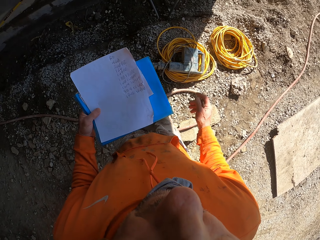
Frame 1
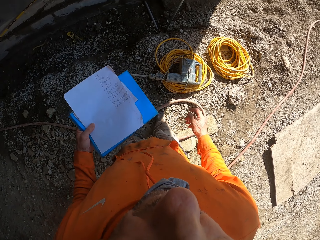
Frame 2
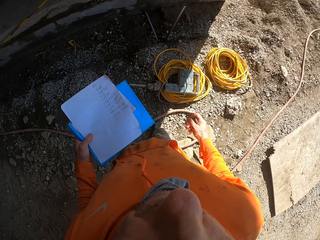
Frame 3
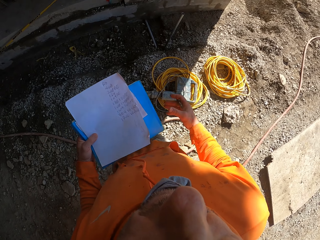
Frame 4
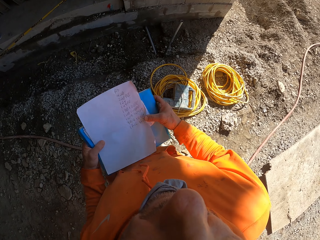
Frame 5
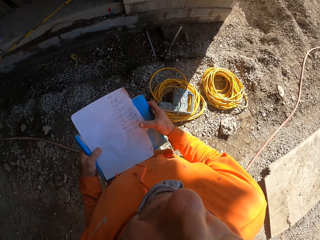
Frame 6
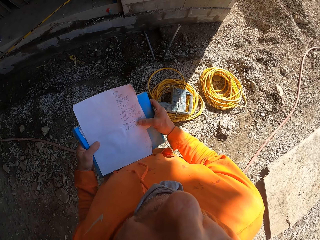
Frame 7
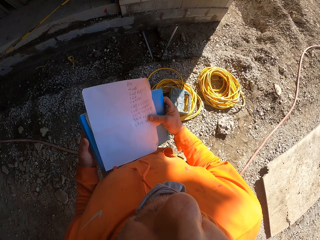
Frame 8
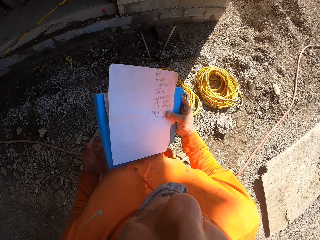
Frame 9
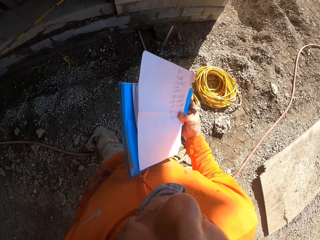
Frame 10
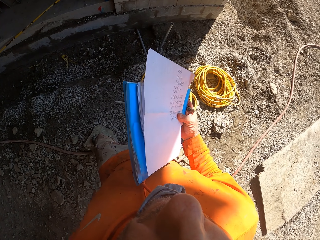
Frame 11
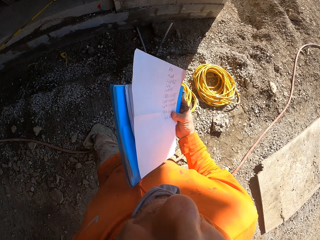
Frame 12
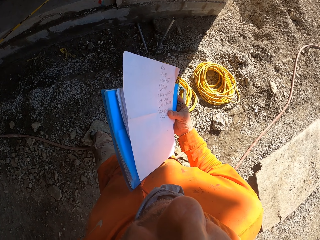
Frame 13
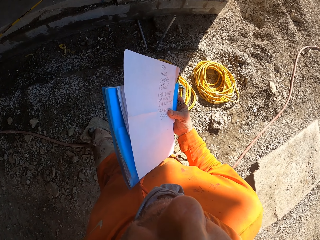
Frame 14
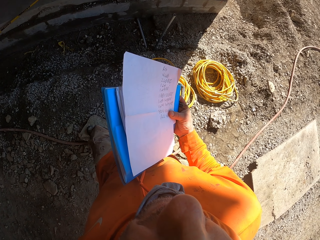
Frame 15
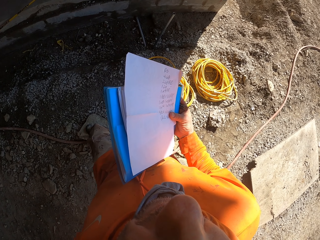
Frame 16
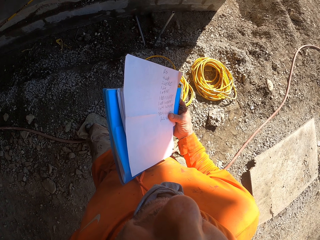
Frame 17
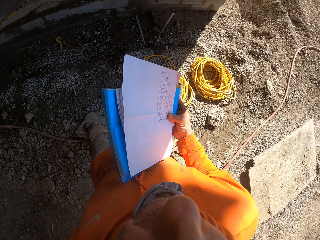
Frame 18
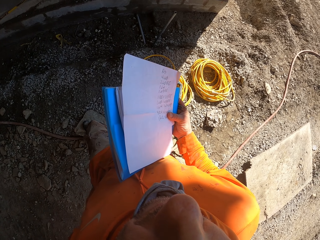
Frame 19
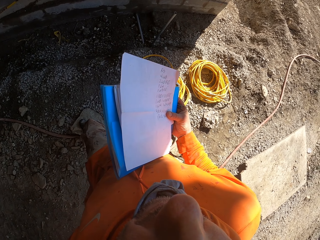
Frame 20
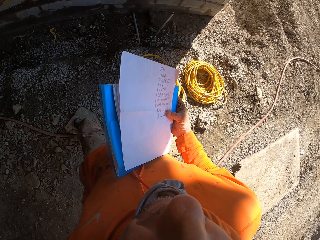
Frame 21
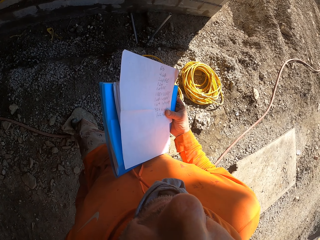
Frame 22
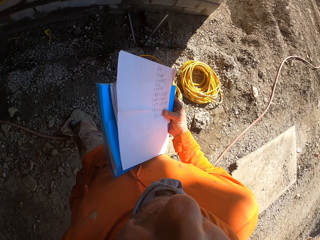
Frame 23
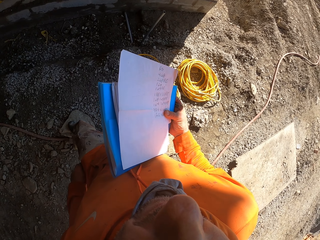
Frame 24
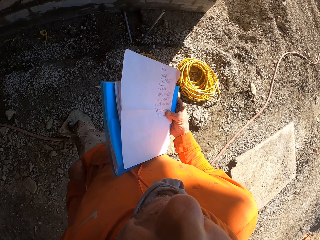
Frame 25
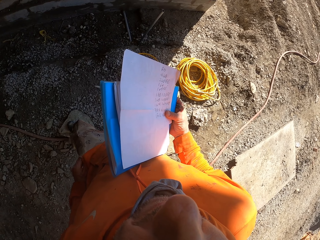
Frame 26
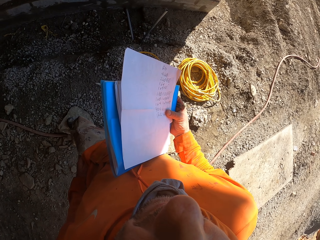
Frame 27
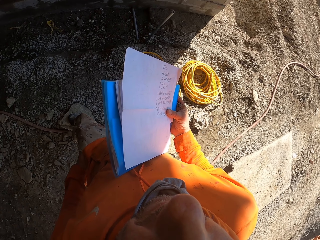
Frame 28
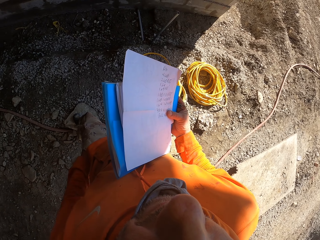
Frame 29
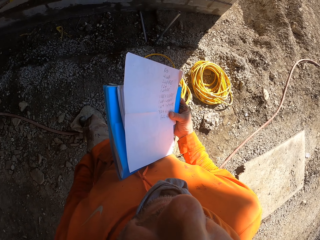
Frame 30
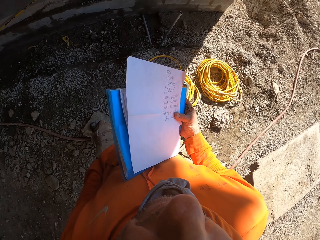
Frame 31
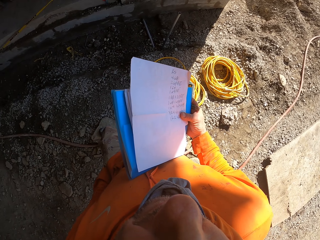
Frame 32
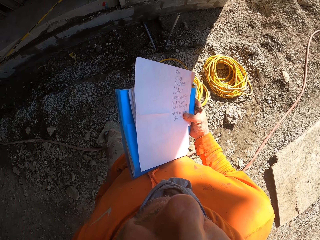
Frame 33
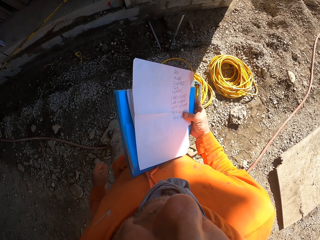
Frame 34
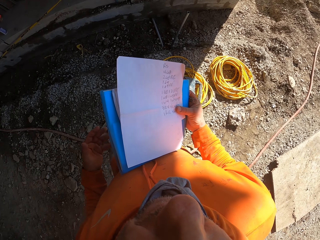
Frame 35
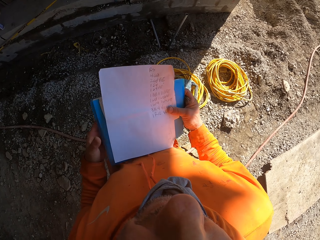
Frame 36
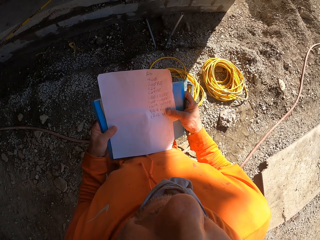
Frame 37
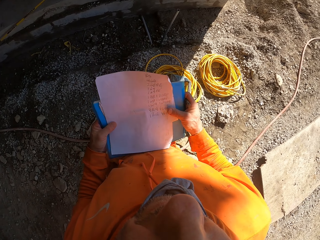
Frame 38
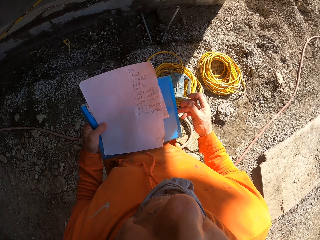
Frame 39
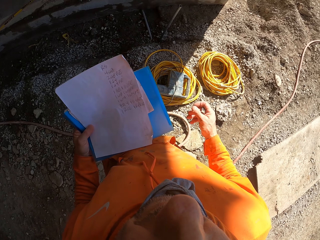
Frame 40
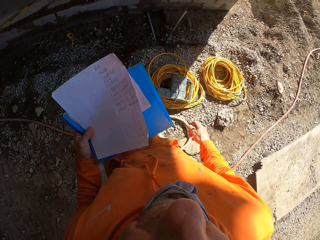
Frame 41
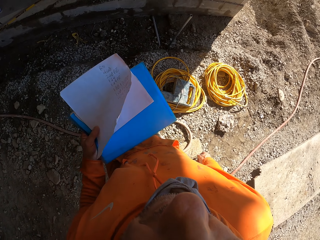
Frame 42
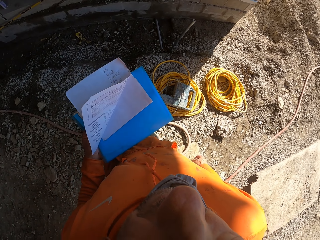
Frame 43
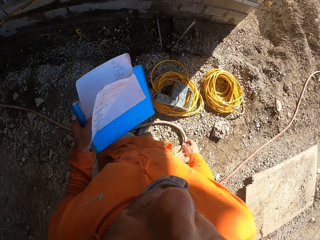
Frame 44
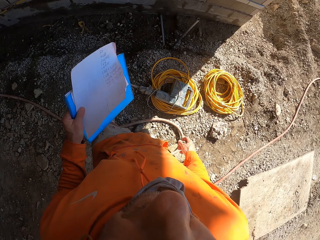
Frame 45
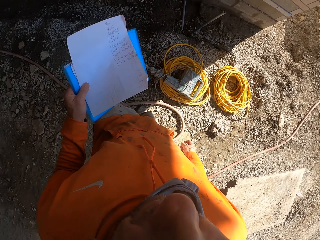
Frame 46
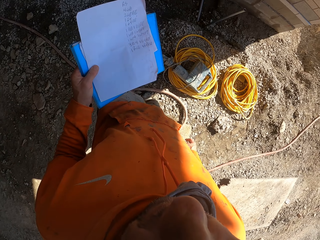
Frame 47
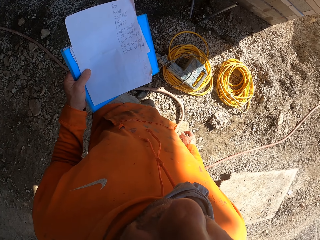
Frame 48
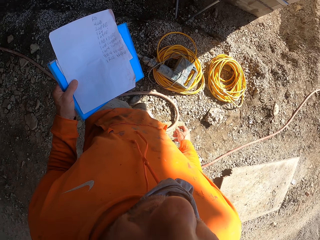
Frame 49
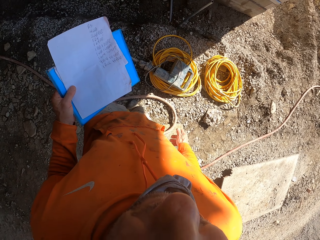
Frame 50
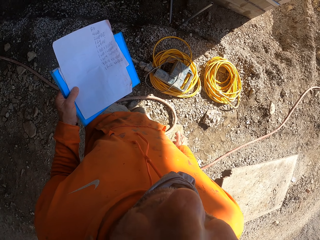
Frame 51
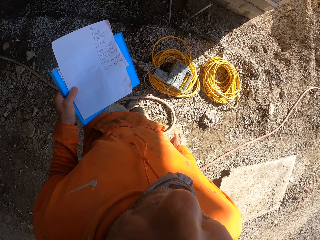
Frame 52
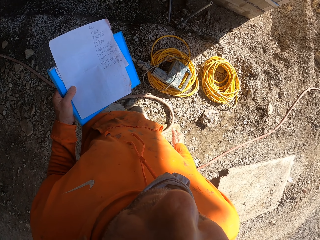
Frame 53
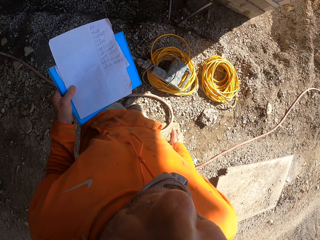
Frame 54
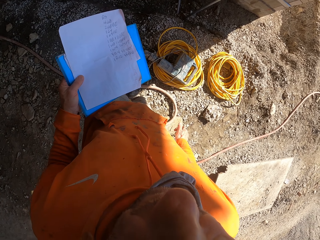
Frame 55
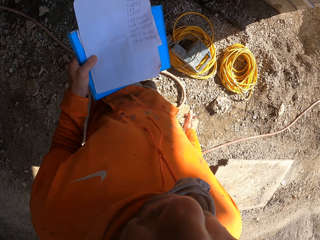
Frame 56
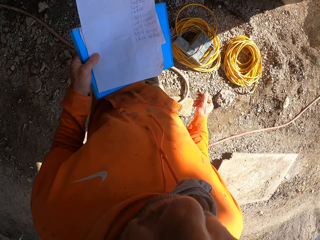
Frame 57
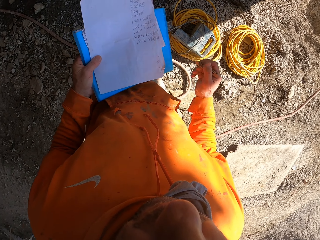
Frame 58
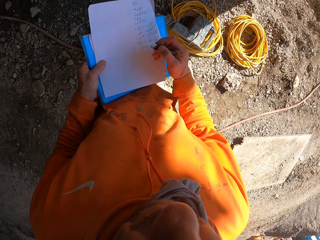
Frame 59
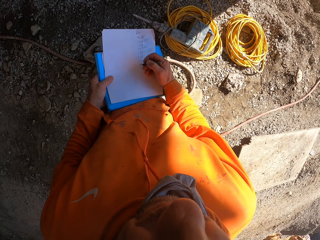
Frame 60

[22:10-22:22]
The camera wearer puts his hand in the pocket. He holds files with his right hand. He holds the files with his left hand. He holds the files with his left hand again.

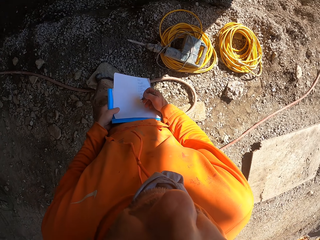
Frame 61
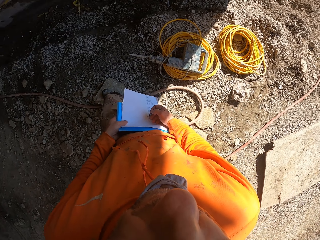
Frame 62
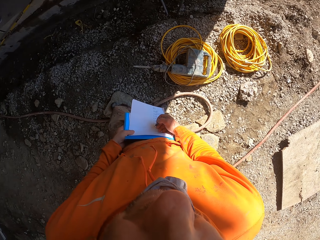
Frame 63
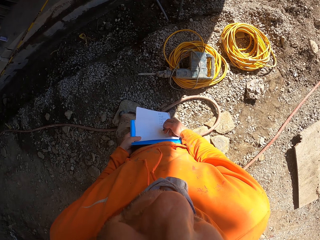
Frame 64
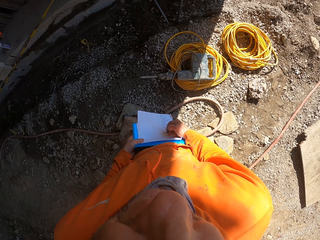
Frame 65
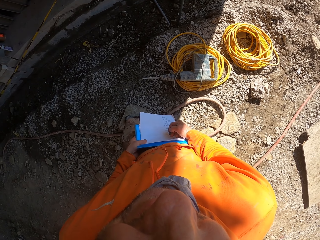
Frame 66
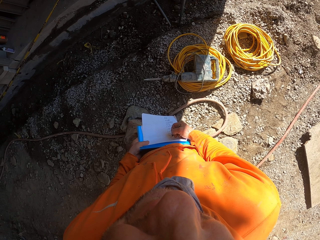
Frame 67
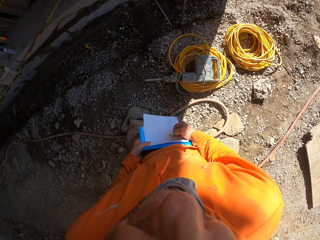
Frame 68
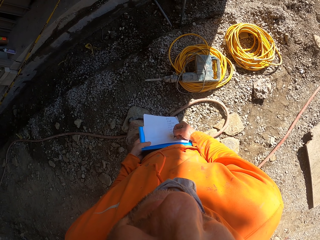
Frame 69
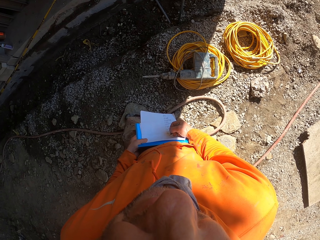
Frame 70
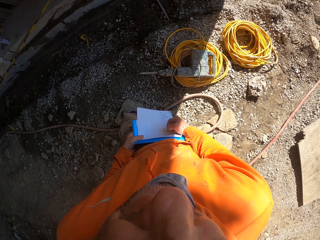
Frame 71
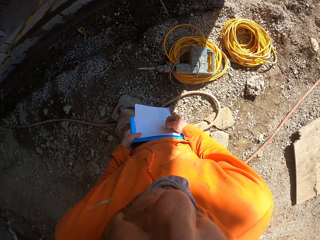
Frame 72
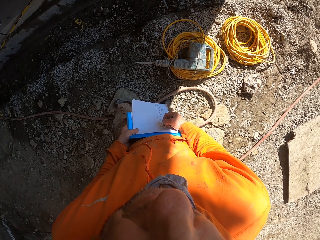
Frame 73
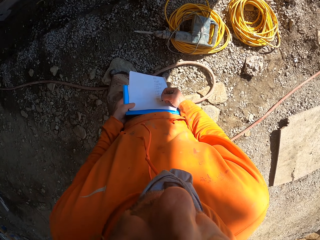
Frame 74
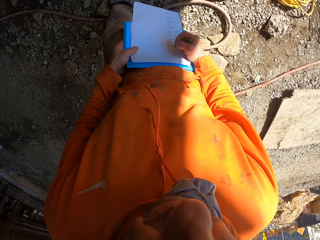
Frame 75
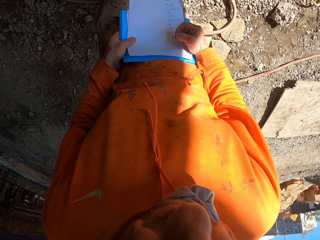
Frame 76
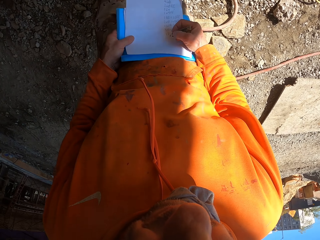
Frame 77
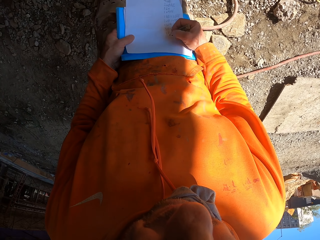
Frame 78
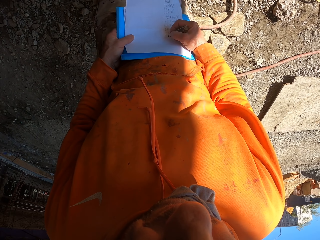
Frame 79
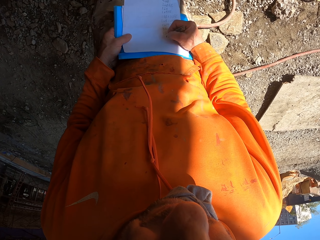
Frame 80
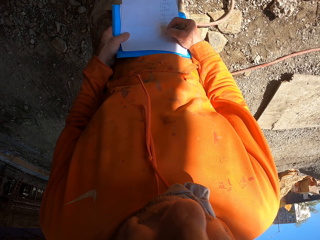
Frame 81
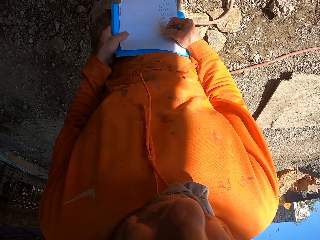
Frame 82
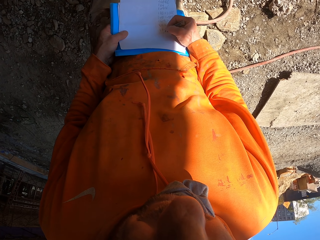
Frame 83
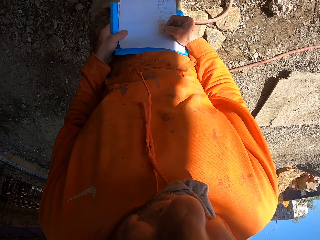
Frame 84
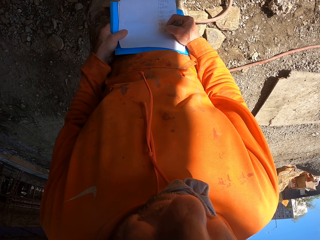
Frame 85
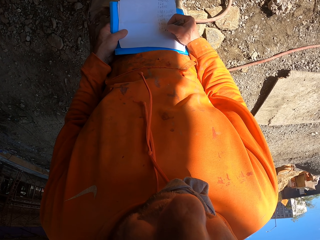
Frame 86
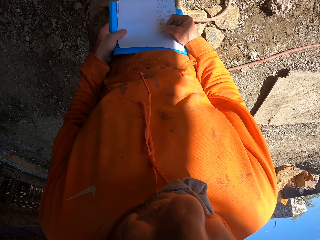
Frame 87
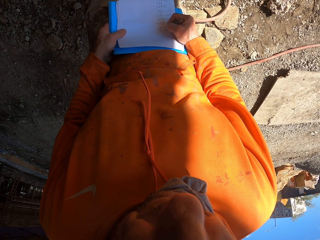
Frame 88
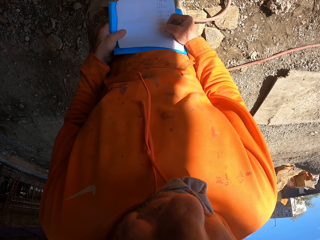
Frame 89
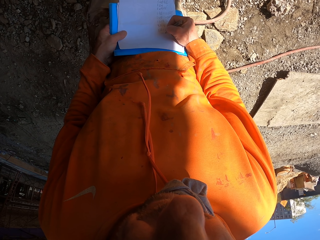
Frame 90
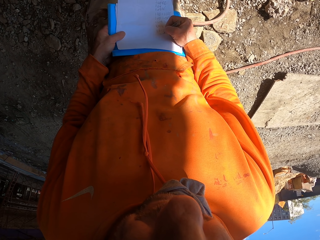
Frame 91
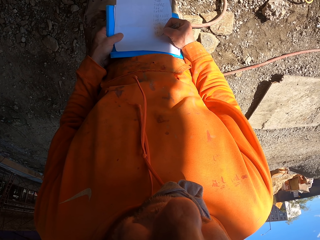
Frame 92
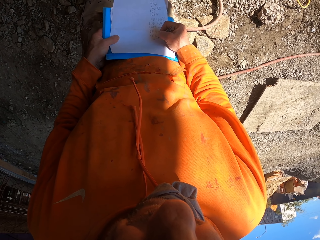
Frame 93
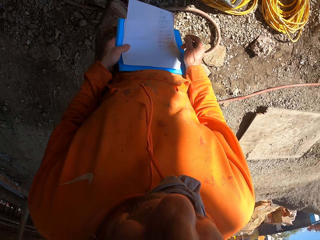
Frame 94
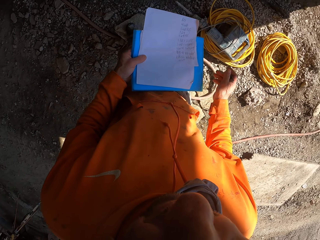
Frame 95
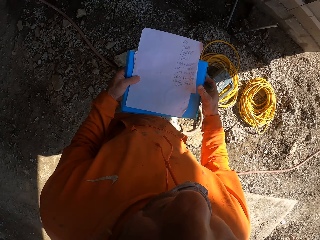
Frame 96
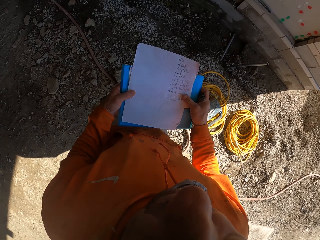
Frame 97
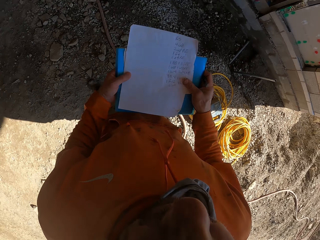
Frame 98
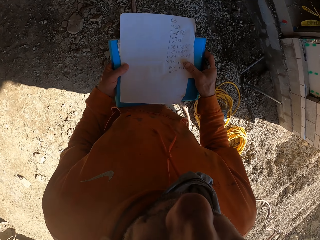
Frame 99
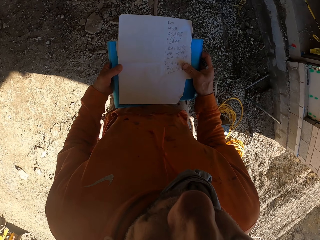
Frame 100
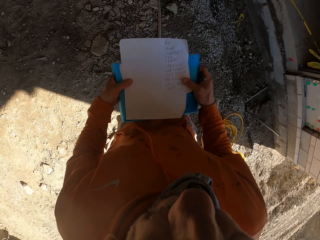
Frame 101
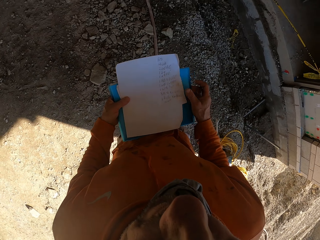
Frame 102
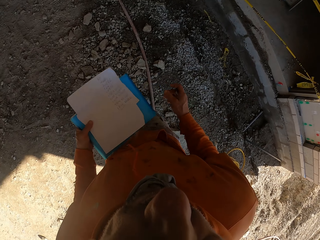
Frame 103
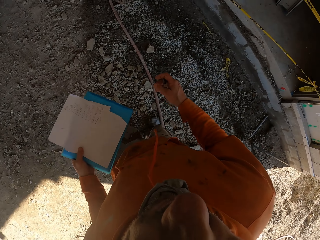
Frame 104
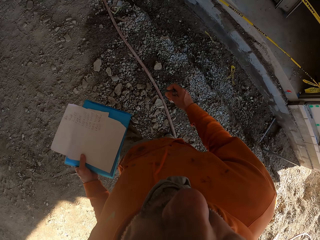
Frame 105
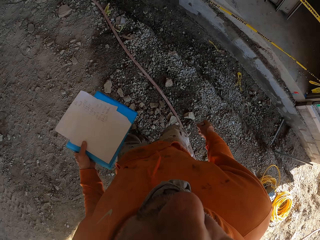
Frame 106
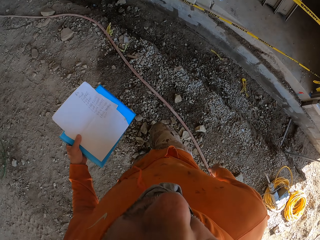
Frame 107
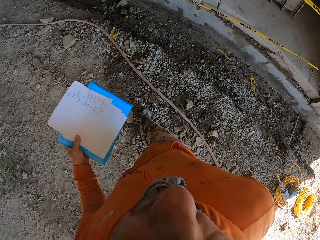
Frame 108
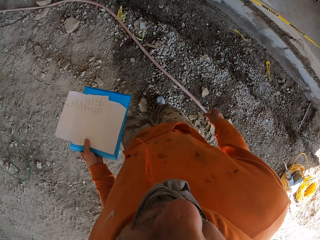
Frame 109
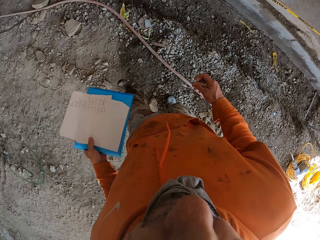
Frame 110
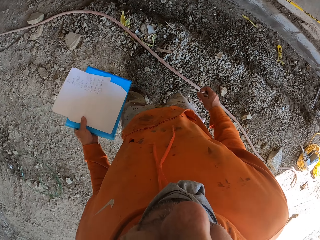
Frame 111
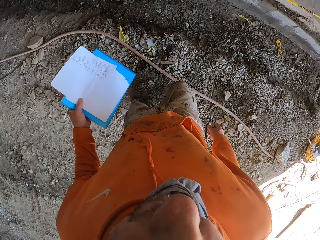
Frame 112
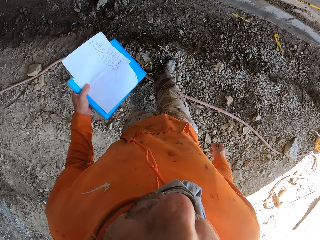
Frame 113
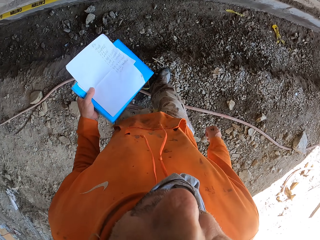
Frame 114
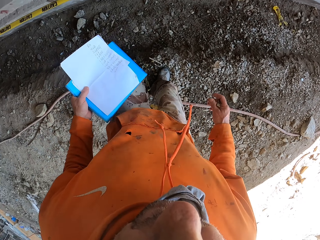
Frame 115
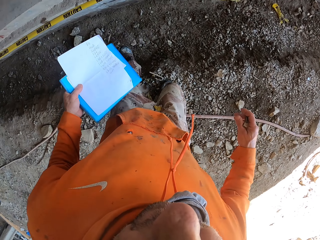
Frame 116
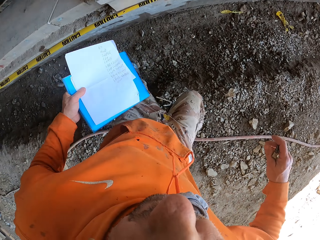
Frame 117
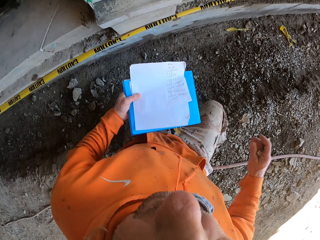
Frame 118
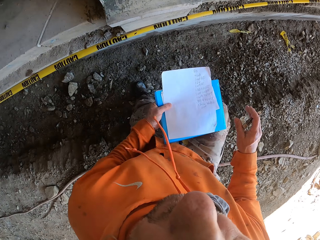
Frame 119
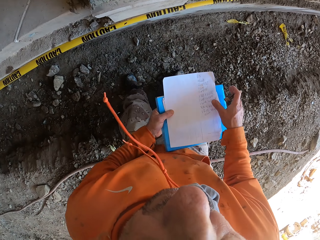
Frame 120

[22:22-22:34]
The camera wearer writes on the paper. They hold files with the left hand. They walk and move around.
